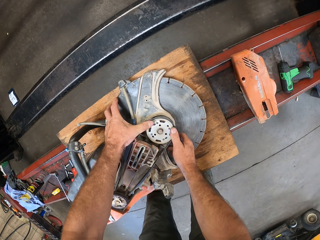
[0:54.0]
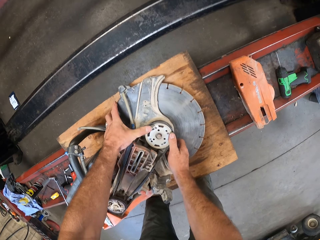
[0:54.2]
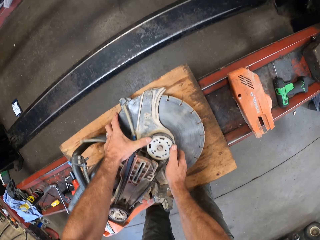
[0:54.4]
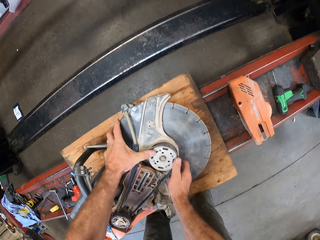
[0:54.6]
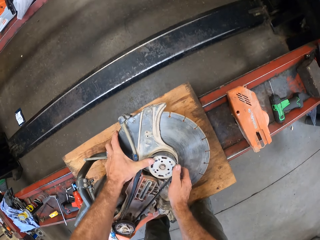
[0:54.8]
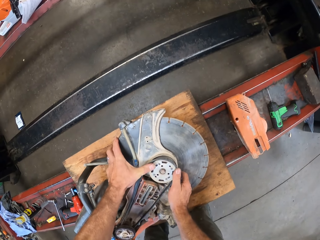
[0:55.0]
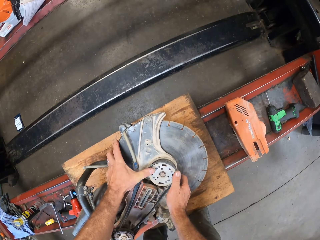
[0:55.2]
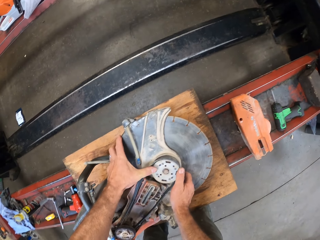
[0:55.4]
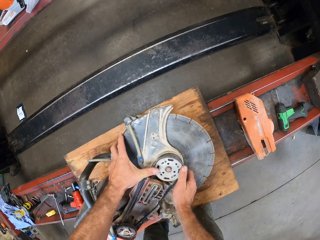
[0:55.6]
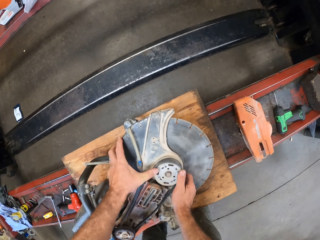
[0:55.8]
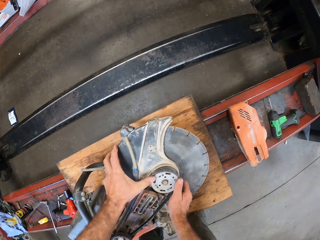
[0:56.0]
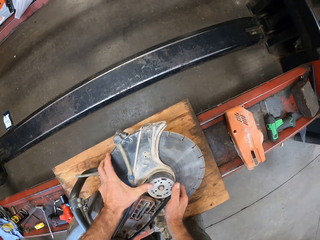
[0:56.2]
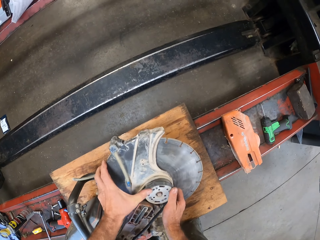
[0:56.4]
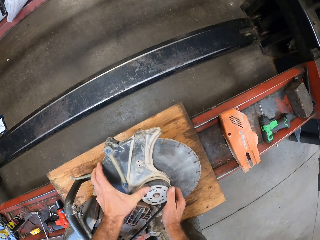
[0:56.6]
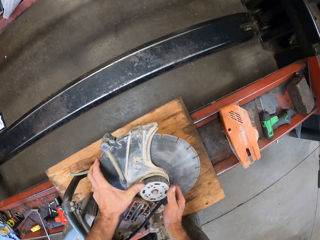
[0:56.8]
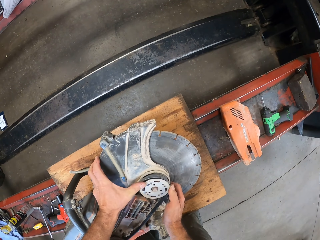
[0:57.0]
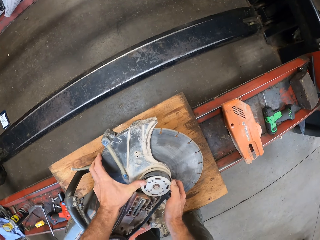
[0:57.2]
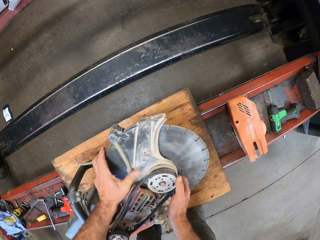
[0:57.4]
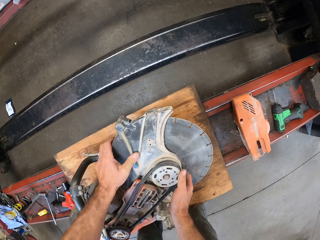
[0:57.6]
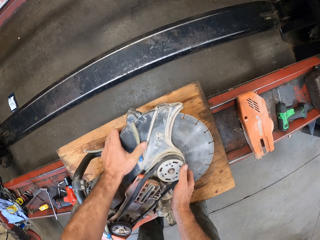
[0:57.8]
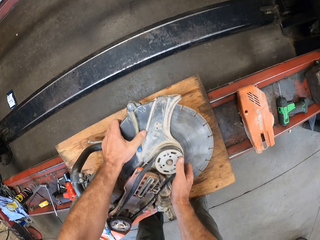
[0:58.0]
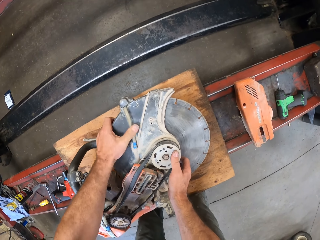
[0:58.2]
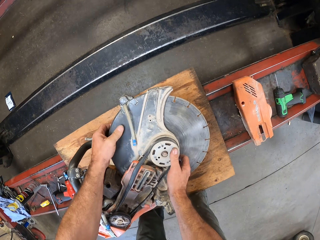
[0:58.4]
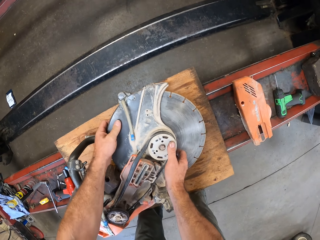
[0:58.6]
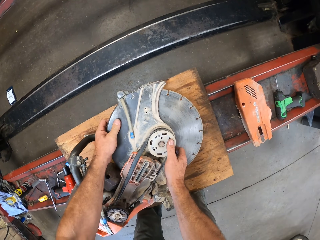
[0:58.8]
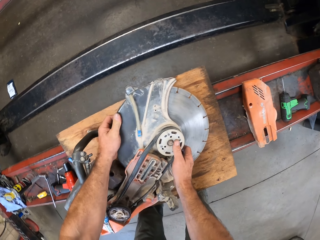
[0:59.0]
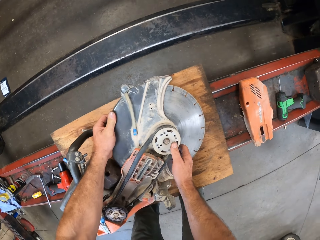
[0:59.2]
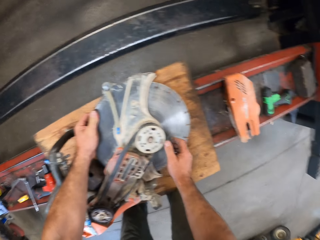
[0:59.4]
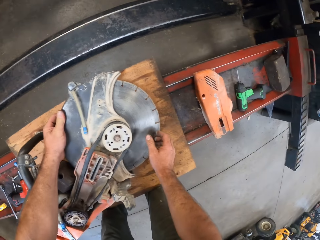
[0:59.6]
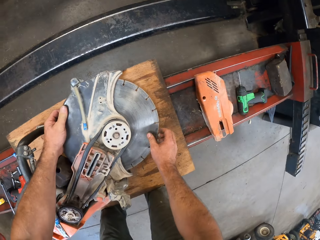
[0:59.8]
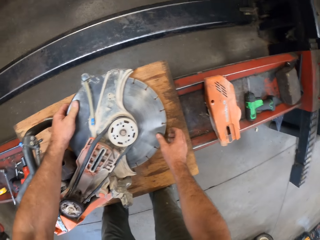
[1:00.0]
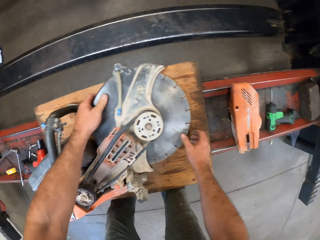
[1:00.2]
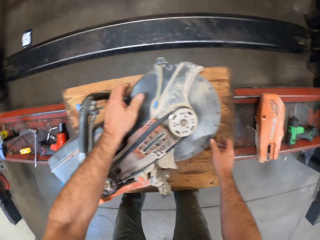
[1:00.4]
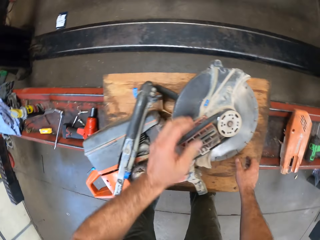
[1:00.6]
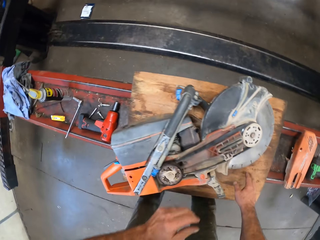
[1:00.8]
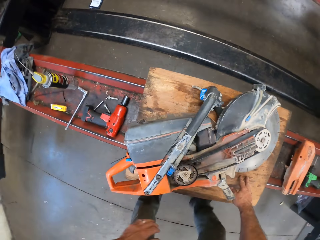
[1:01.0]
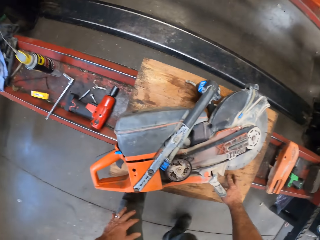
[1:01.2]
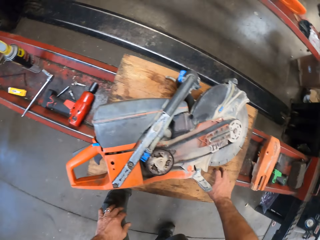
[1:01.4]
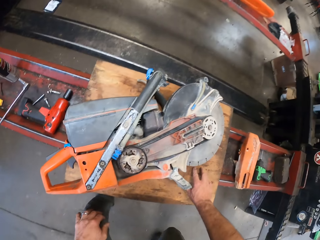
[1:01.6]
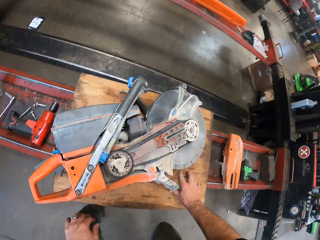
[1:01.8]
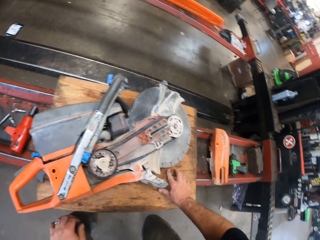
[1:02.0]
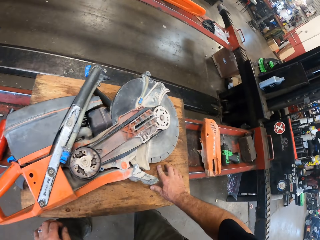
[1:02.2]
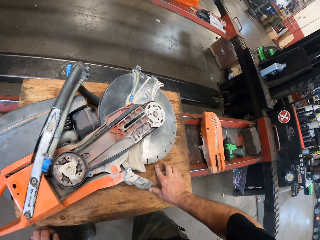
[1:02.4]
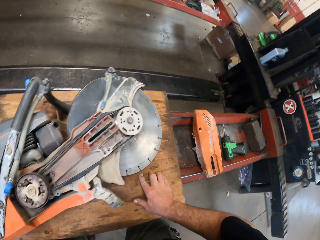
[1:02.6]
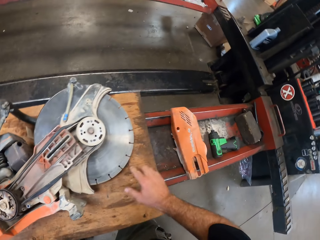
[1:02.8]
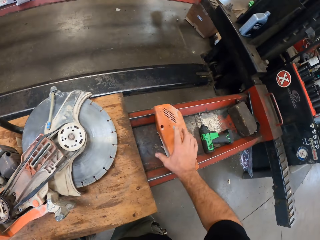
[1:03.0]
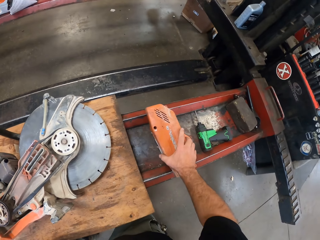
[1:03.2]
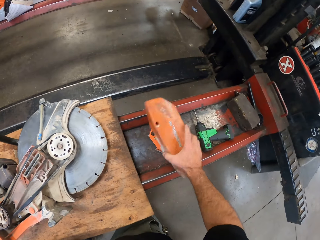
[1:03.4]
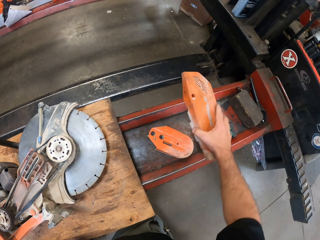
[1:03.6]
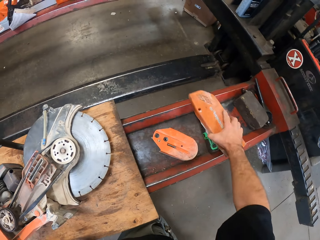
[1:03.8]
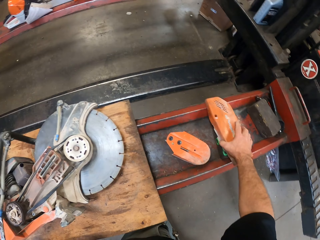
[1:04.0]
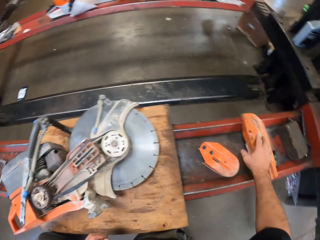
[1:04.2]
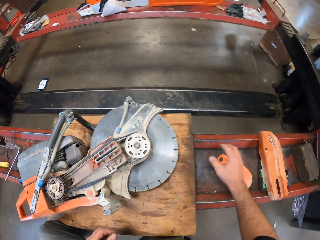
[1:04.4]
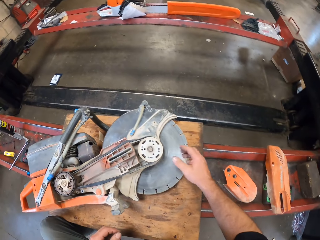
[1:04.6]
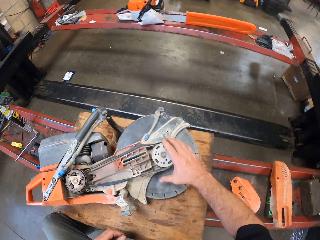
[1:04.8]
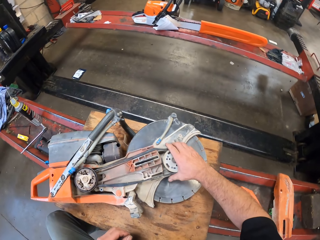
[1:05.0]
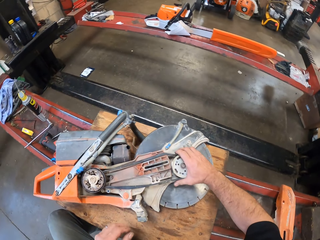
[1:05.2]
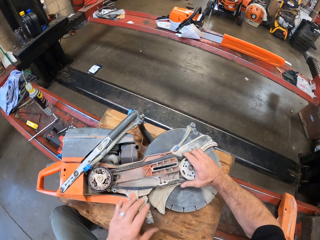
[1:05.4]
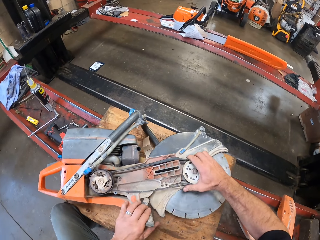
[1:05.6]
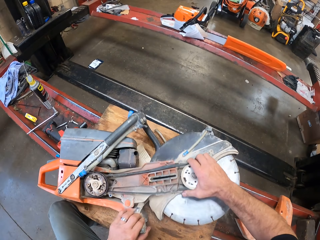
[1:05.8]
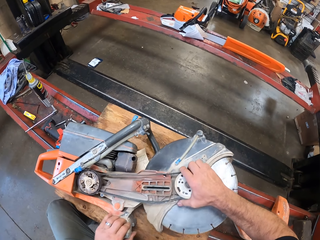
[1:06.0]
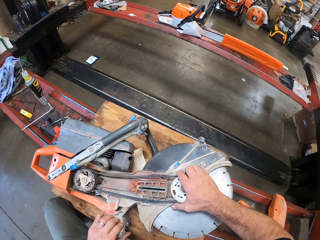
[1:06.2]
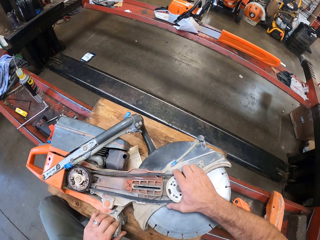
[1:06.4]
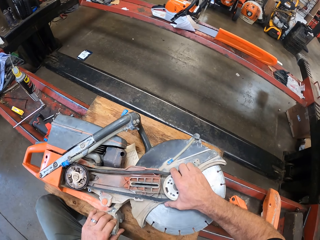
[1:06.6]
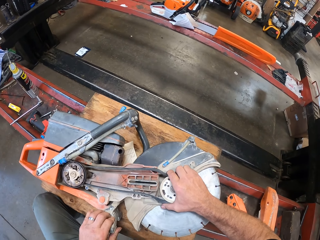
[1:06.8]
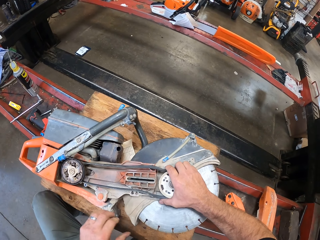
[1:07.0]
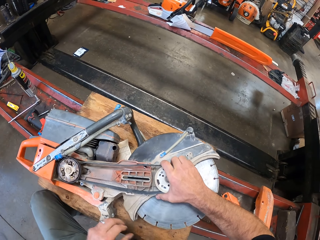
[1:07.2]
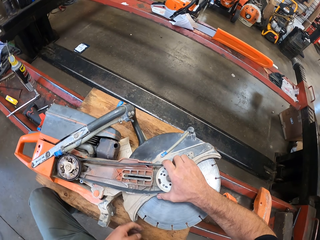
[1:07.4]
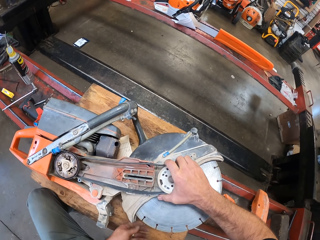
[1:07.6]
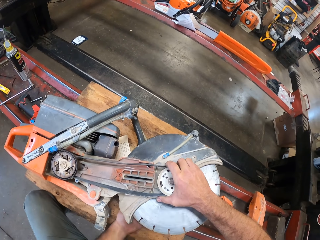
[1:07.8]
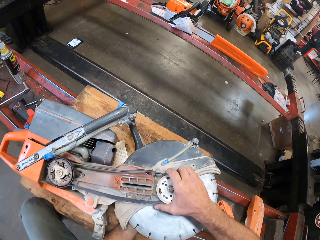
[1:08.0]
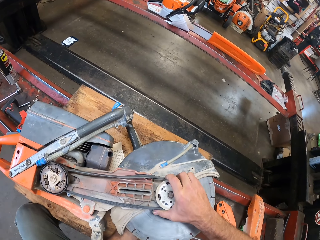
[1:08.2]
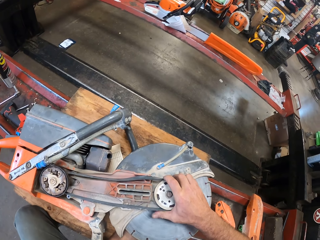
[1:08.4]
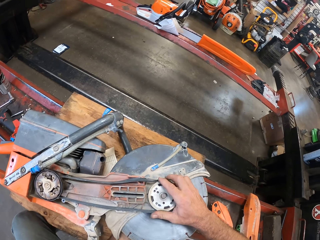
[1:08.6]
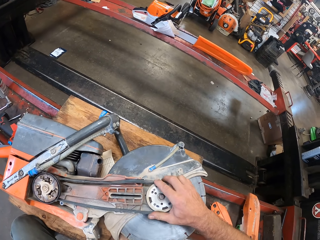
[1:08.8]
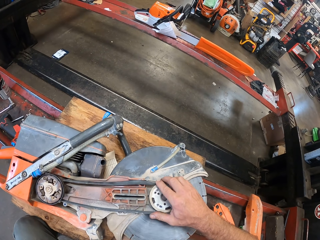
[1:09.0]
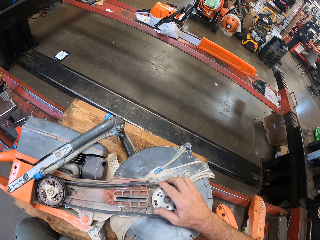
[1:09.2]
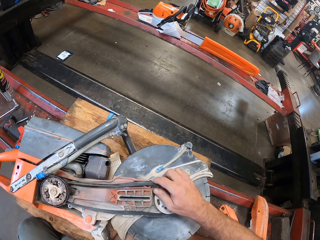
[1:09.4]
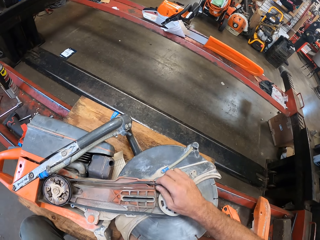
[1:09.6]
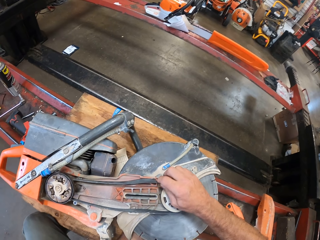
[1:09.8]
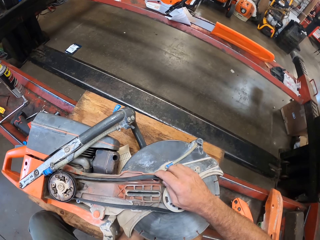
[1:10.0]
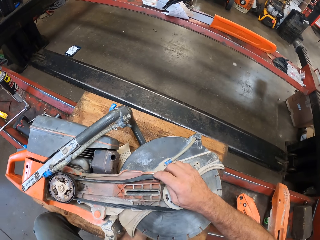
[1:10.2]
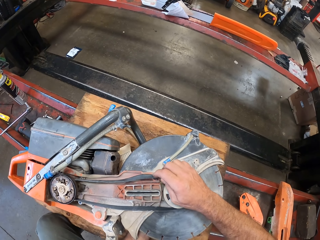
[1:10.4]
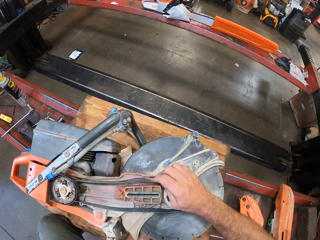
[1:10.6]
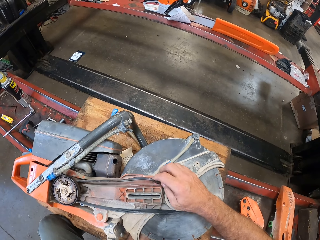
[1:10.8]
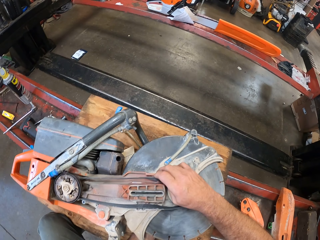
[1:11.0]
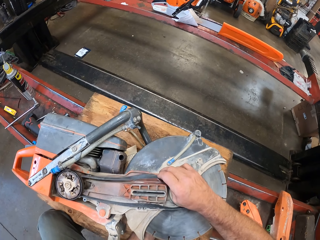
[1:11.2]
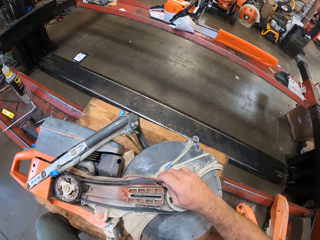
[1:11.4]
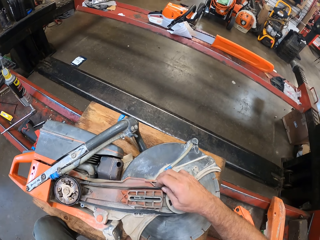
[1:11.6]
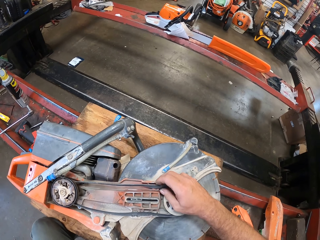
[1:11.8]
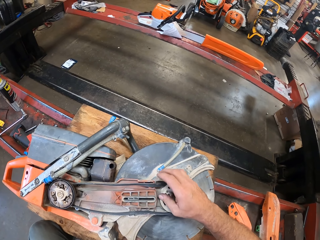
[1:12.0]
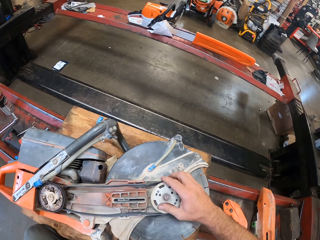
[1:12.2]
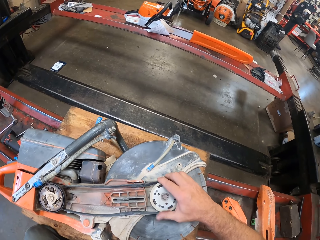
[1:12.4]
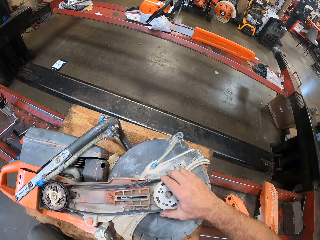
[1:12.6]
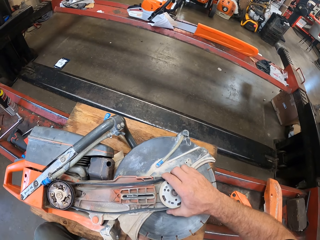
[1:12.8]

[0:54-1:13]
The camera wearer bends down. He picks up a chainsaw part with his right hand from the lift. He drops the chainsaw part on the lift. He adjusts the blade and the belt on the chainsaw engine. He holds the cutting blade in his hand.

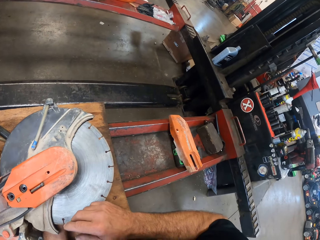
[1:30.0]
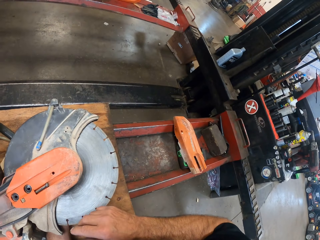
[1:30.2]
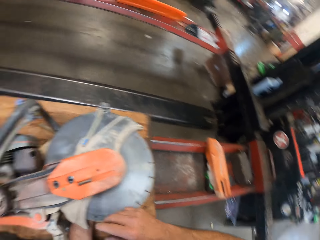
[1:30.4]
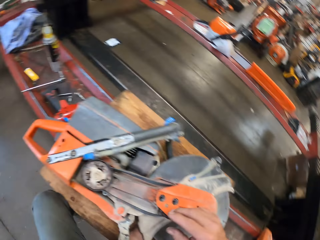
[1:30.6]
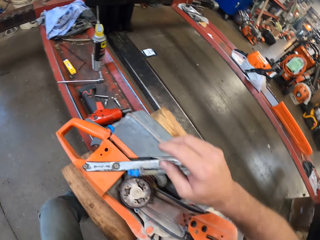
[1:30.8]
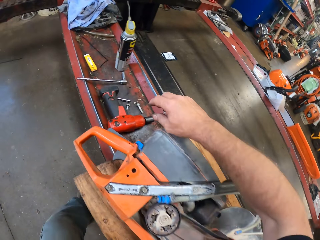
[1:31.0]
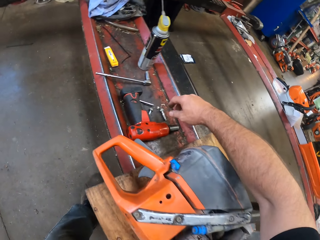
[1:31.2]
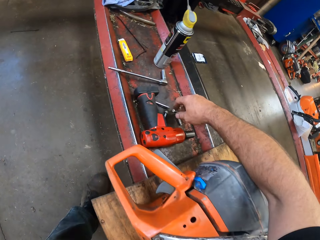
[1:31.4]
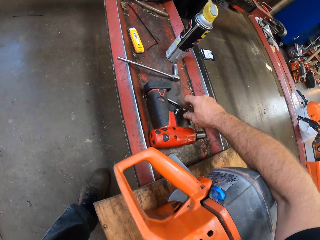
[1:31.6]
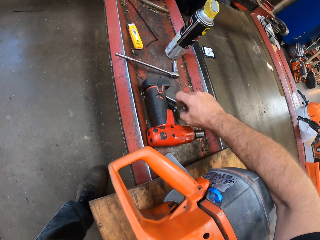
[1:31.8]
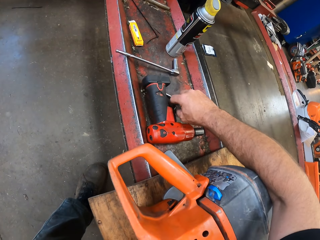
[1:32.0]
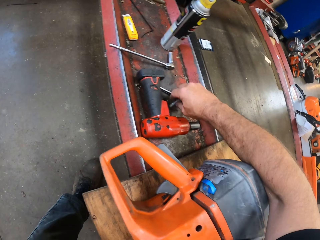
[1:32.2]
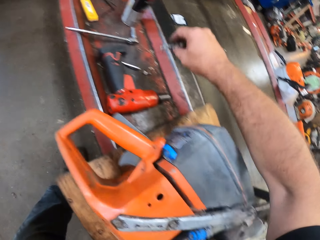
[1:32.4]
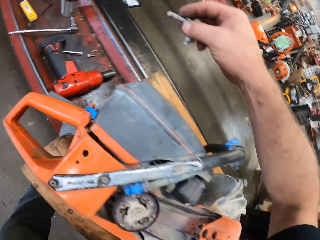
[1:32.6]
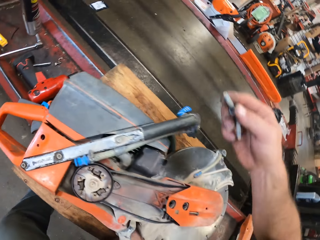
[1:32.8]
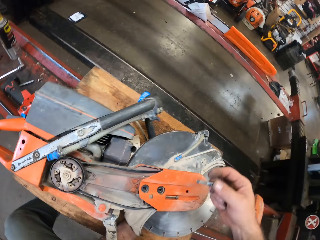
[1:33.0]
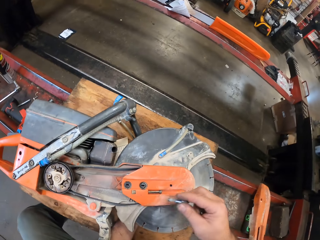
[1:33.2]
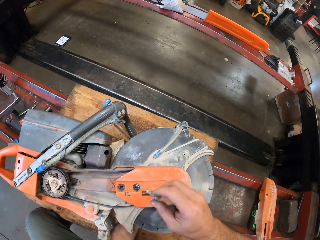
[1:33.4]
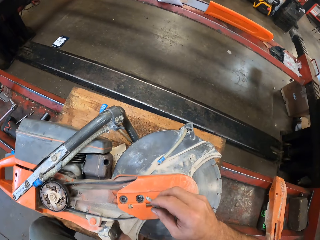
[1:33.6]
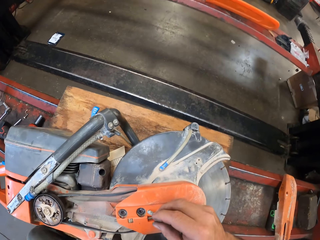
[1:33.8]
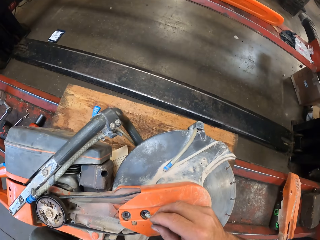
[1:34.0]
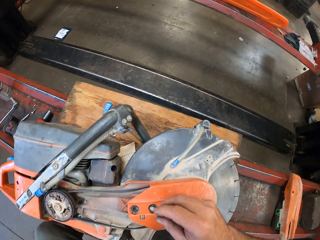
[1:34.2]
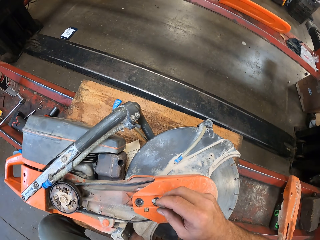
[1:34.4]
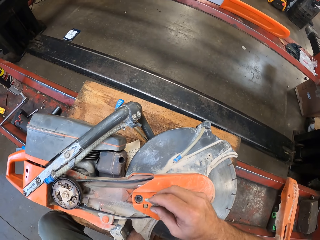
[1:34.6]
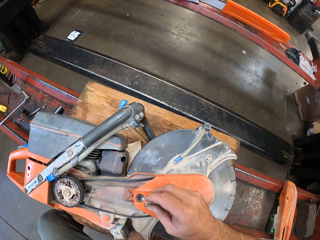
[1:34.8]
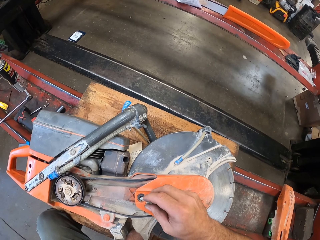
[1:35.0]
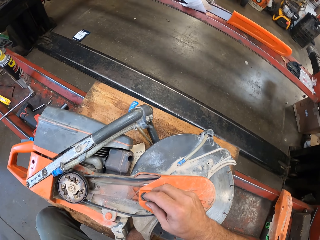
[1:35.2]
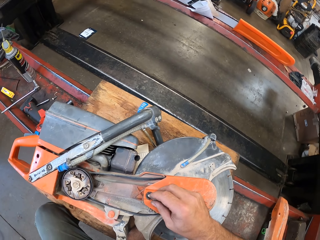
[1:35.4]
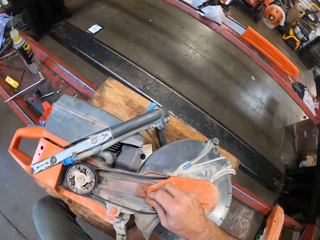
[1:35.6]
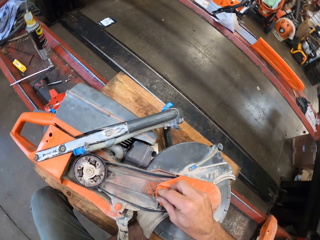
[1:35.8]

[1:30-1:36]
The camera wearer picks up some nut bolts from the lift with his right hand.
